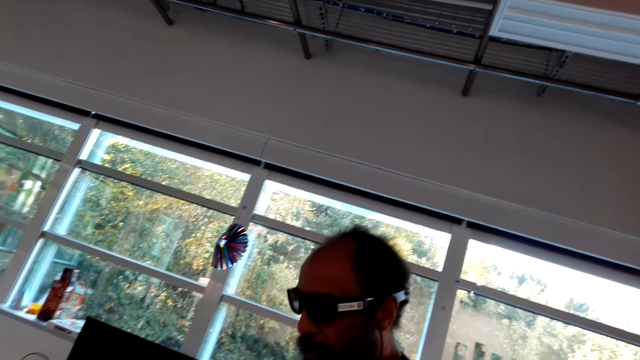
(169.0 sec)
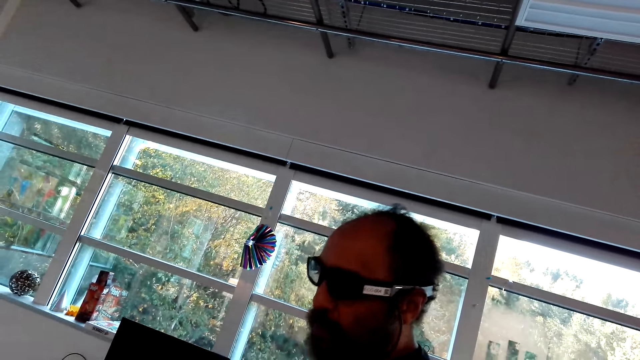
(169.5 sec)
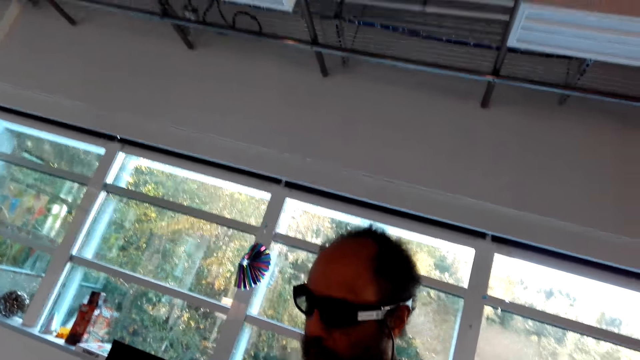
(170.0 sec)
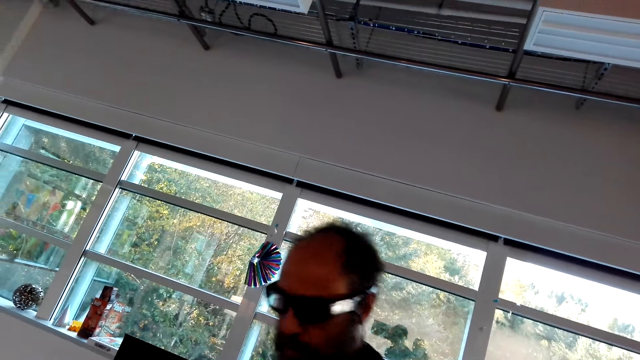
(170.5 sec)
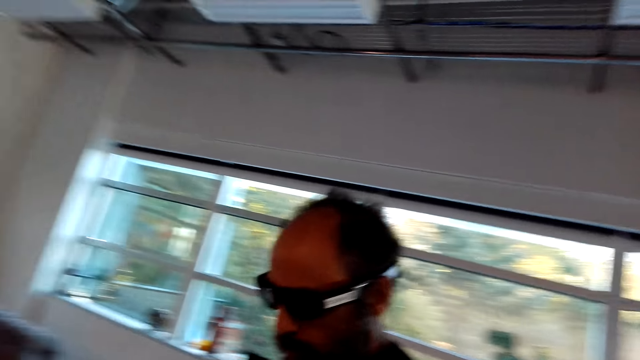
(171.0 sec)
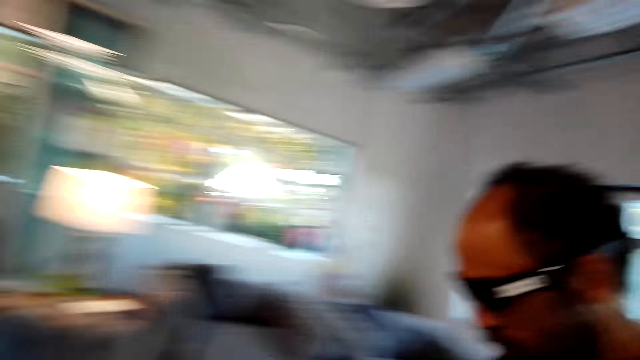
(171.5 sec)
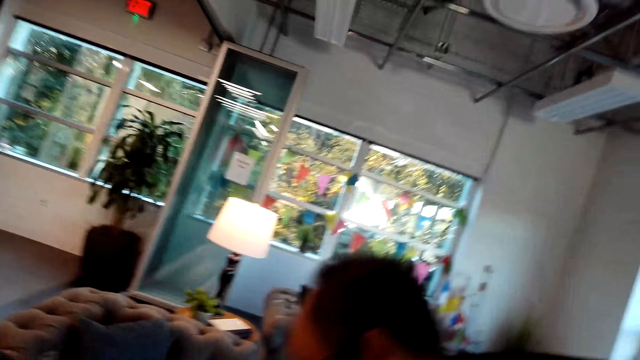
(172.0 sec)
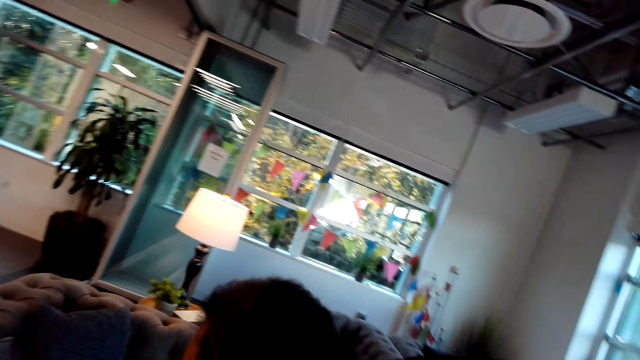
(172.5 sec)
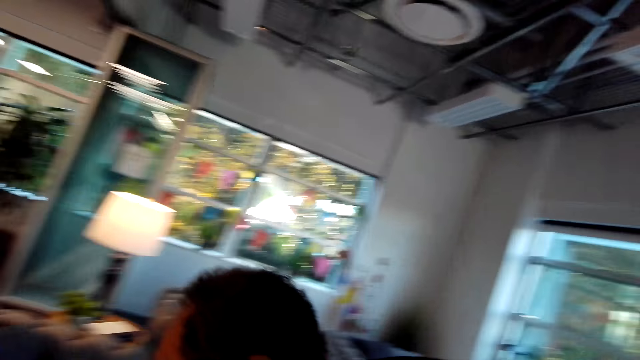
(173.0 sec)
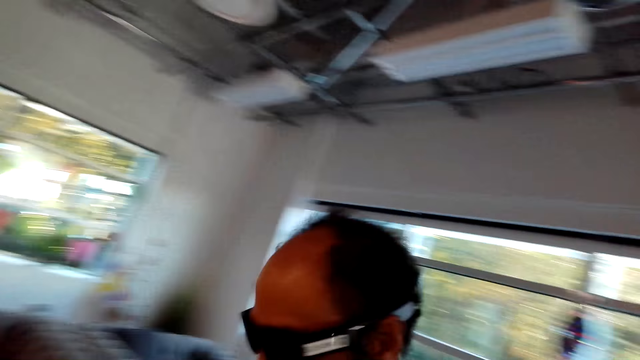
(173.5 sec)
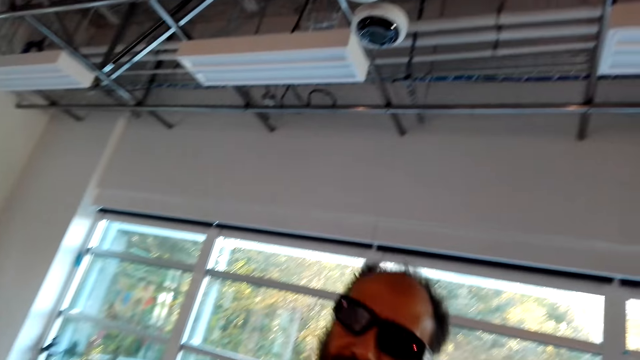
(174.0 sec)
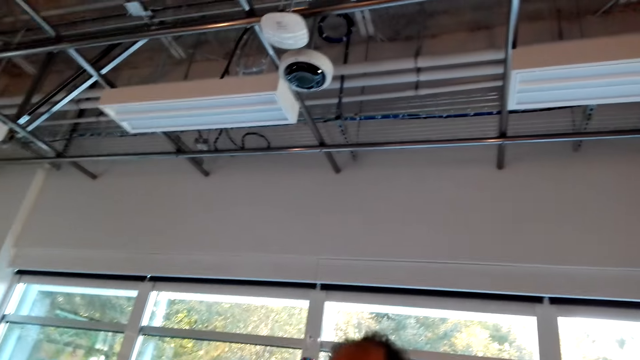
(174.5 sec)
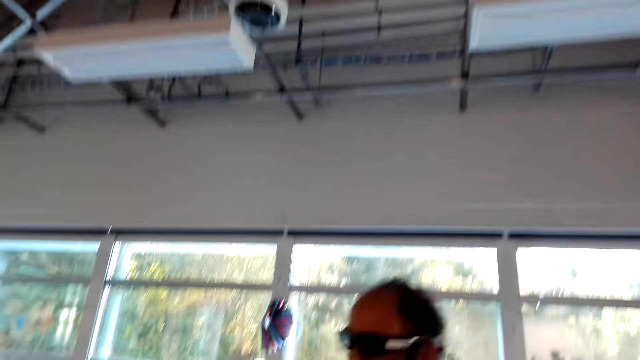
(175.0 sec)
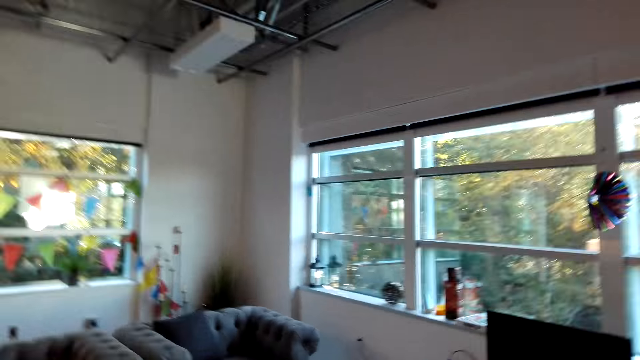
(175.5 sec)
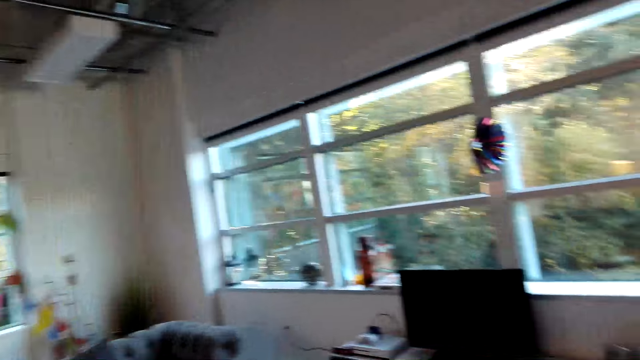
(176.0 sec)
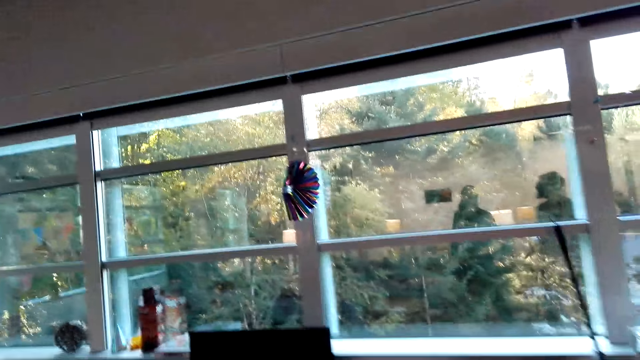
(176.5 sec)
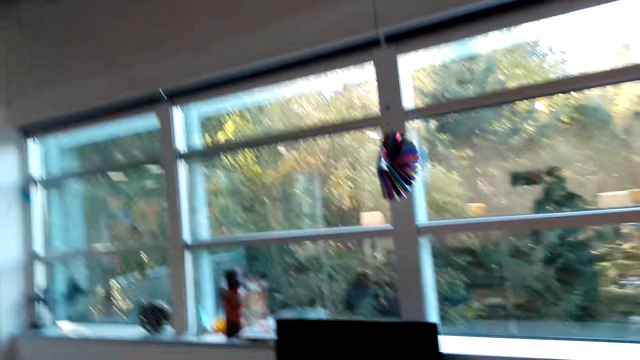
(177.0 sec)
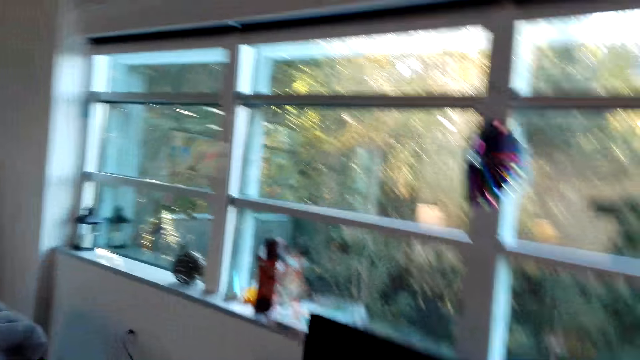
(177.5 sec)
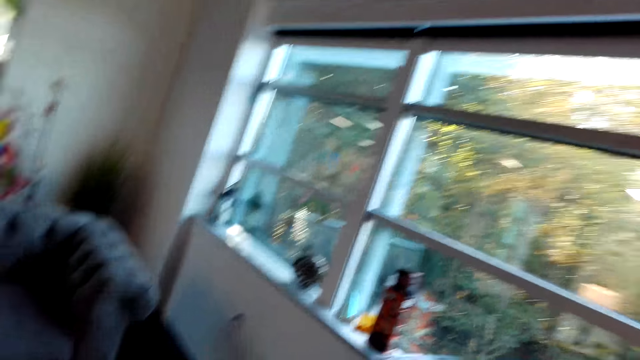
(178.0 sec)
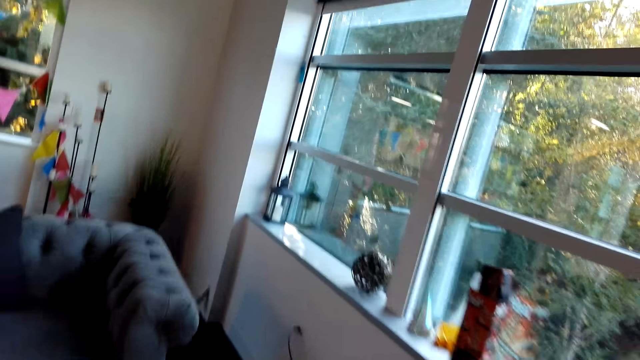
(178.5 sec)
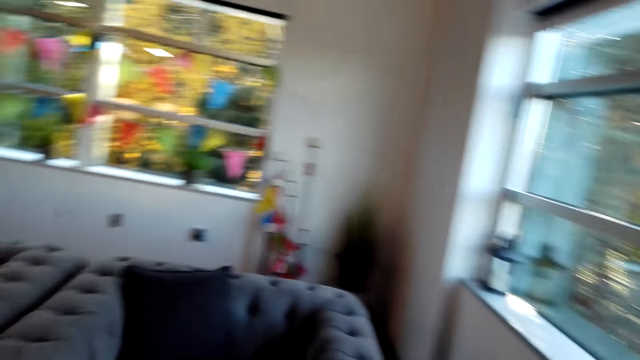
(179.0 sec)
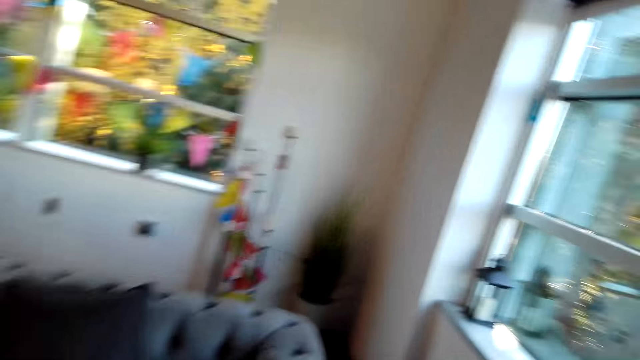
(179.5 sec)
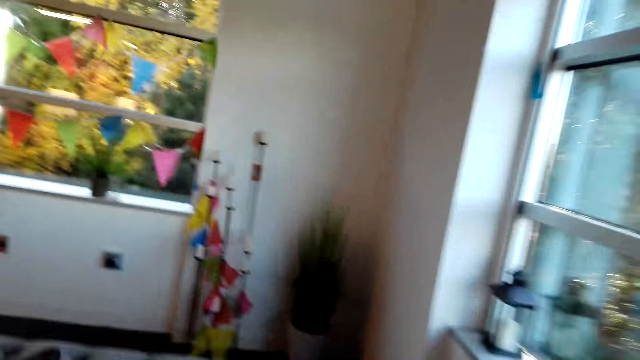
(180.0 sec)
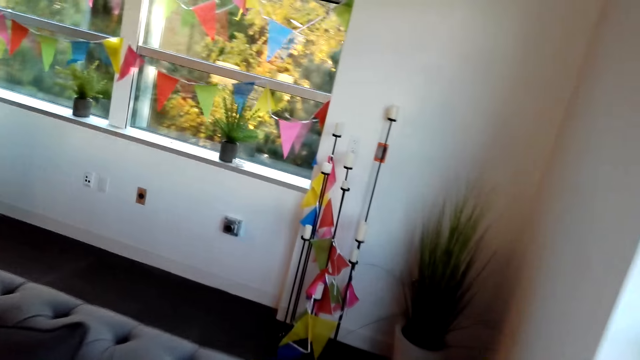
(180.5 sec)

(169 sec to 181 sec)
The camera wearer talks to a man. The man talks to the camera wearer. The man moves around and picks up something. The camera wearer looks around. They walk around the room.

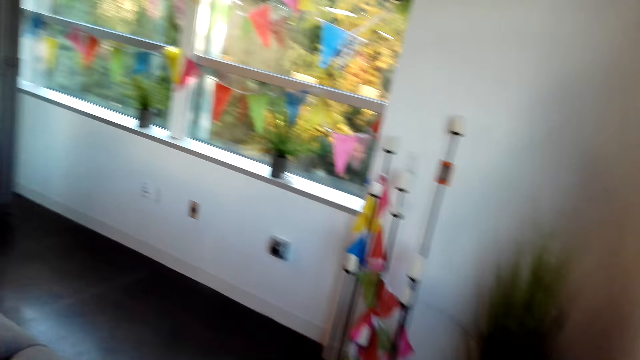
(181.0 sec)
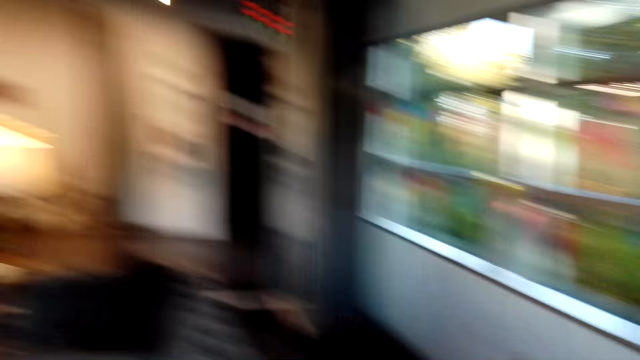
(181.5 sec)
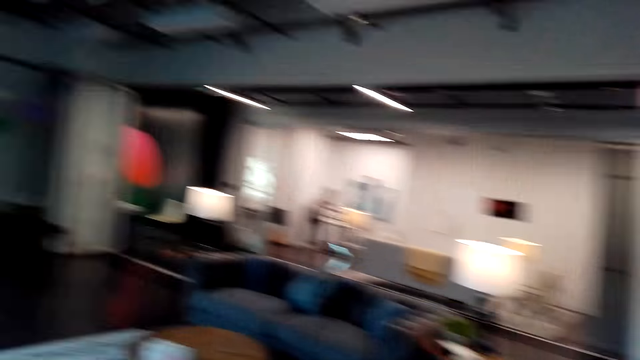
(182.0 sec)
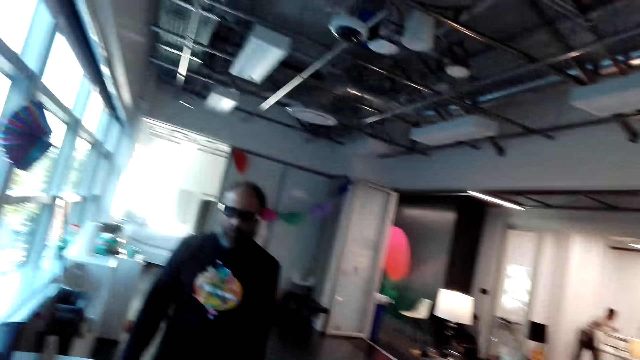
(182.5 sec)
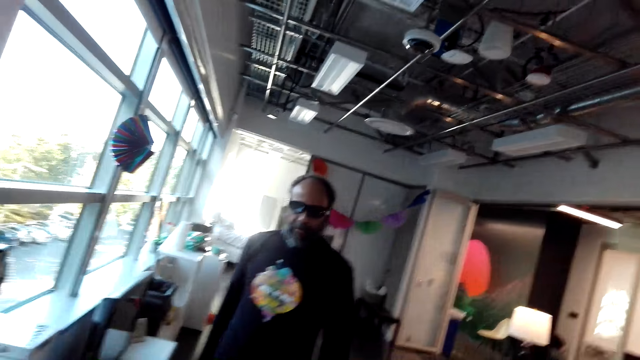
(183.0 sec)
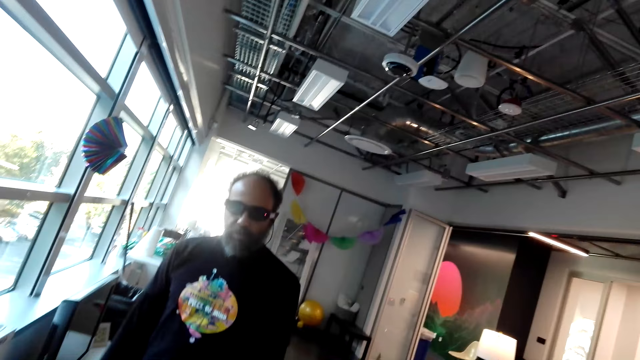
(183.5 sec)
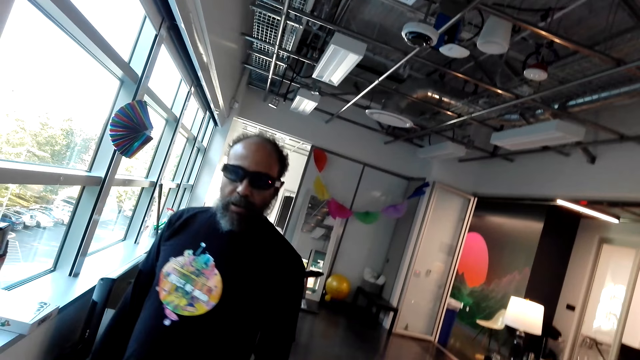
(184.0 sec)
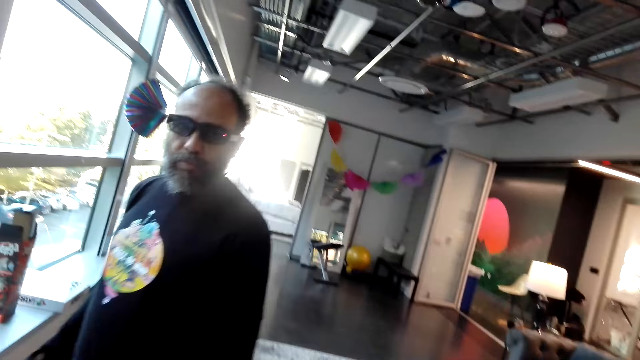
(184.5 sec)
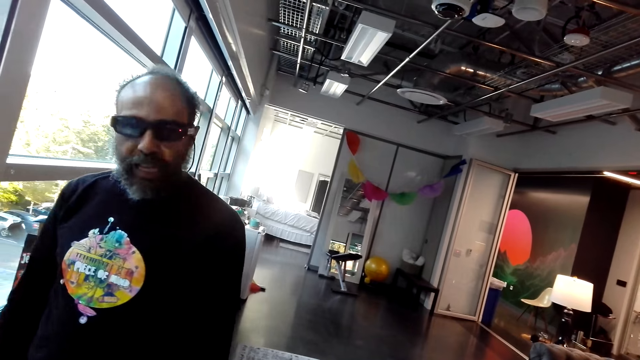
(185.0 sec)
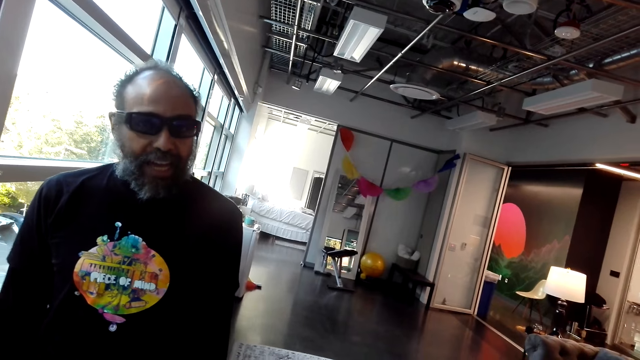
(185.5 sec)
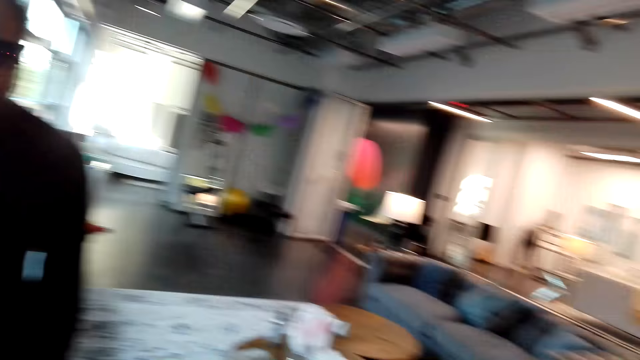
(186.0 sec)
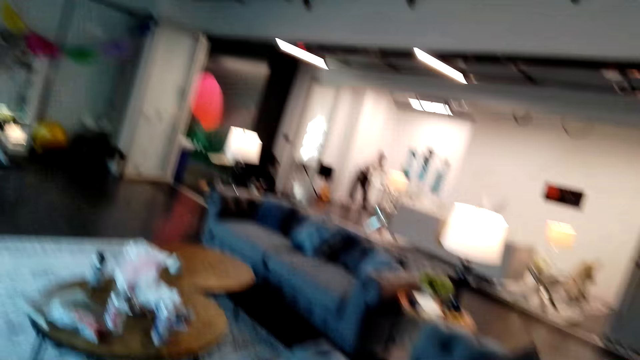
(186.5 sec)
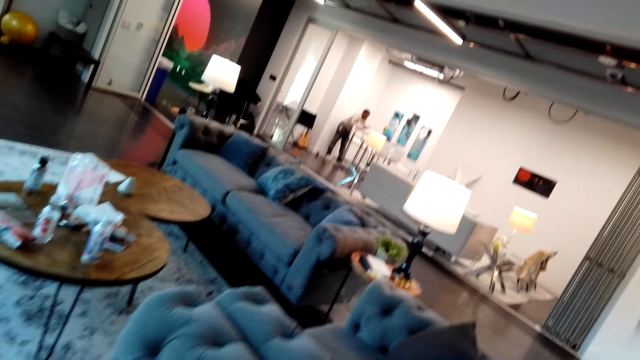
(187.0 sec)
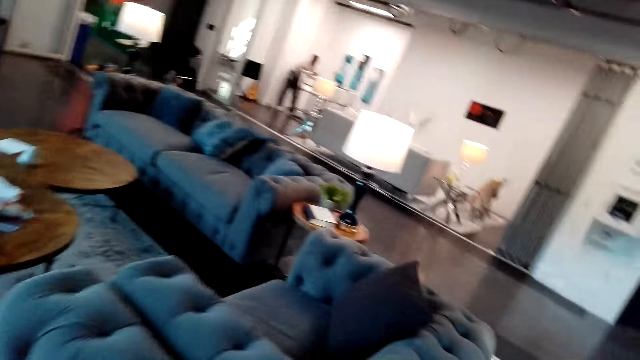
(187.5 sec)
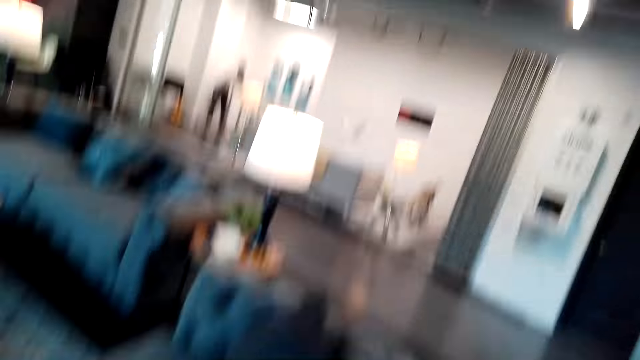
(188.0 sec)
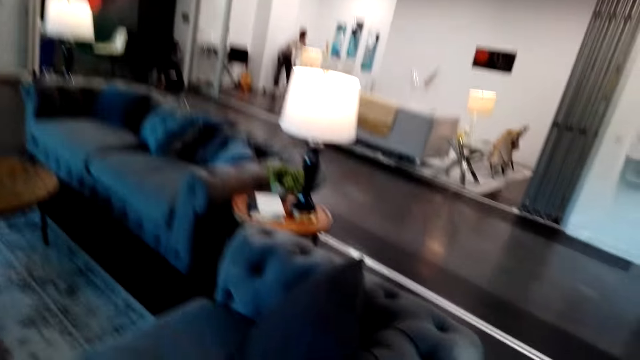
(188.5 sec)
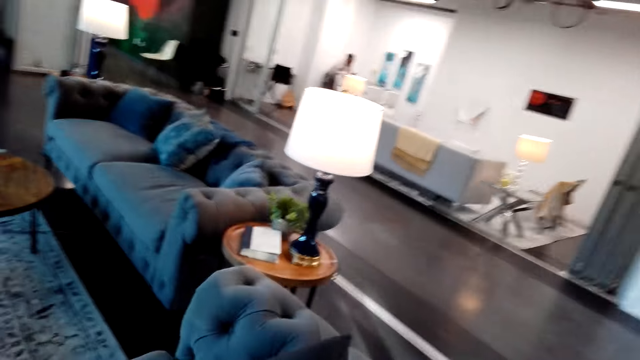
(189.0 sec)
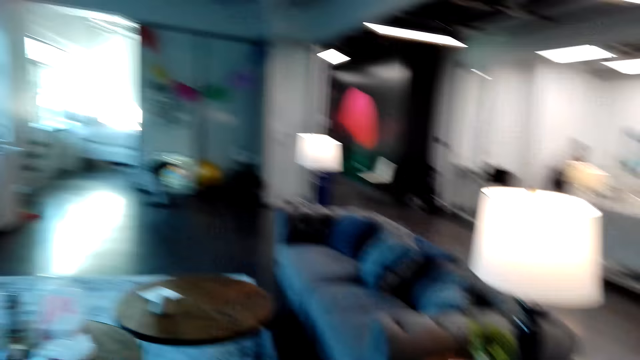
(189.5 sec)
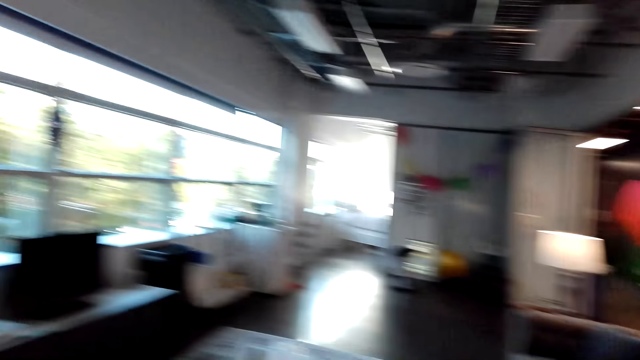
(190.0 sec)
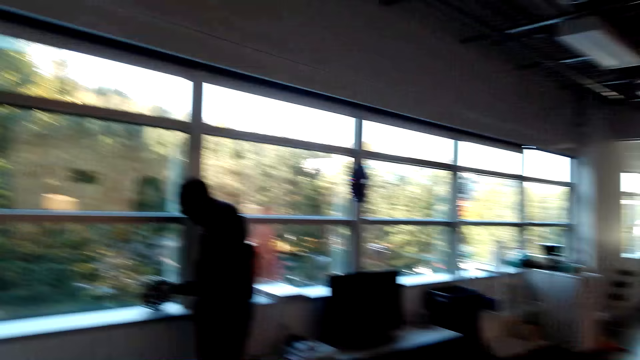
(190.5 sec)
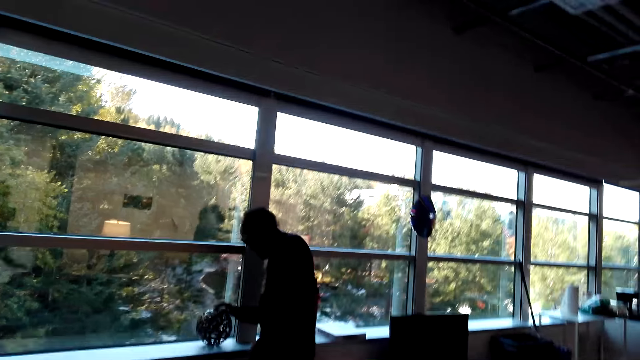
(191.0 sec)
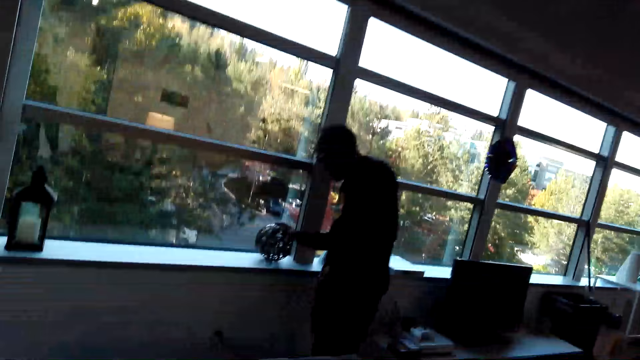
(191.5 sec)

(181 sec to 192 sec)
The camera wearer talks to a man. The man walks around and talks to the camera wearer. The camera wearer looks around. They walk around the room.
